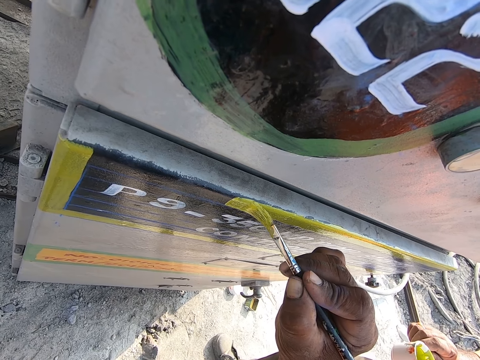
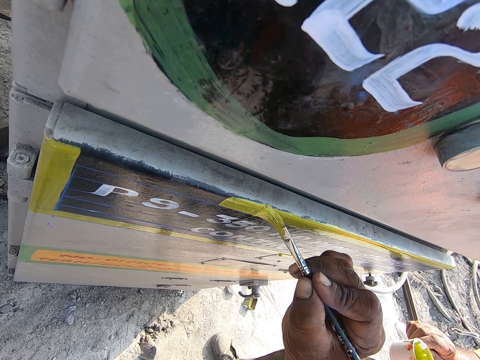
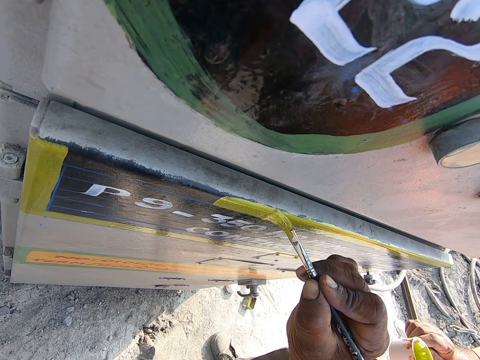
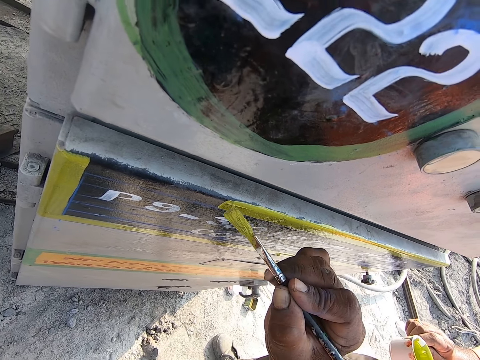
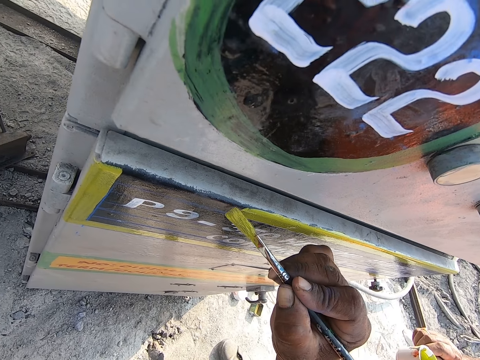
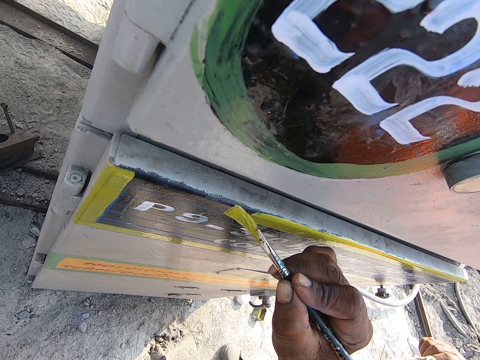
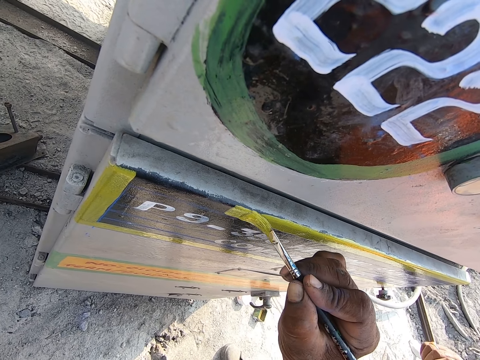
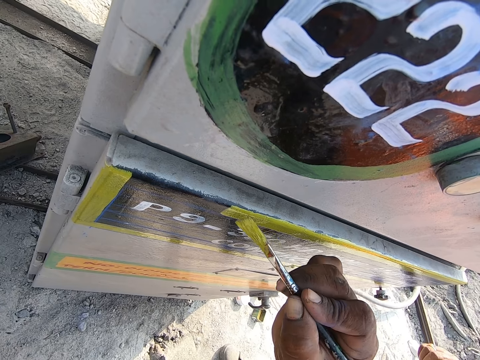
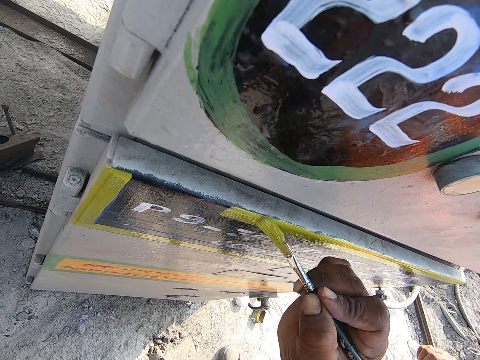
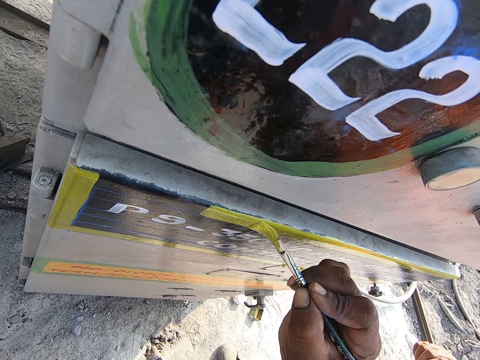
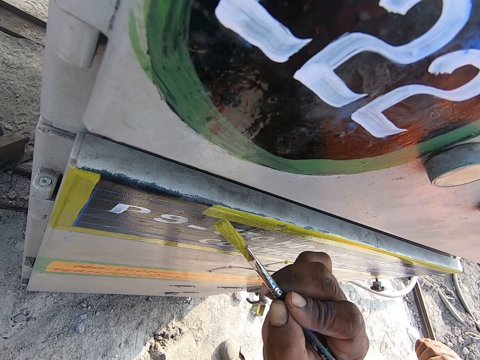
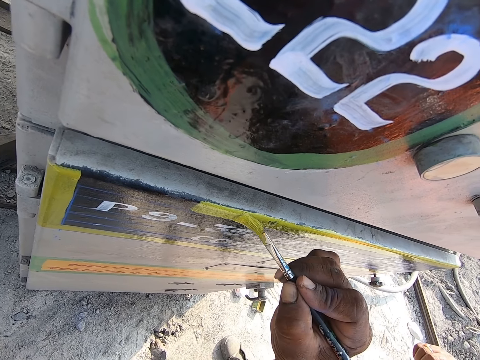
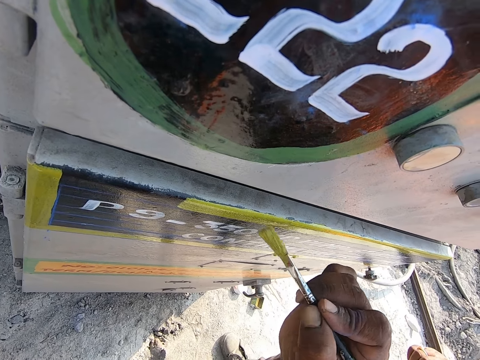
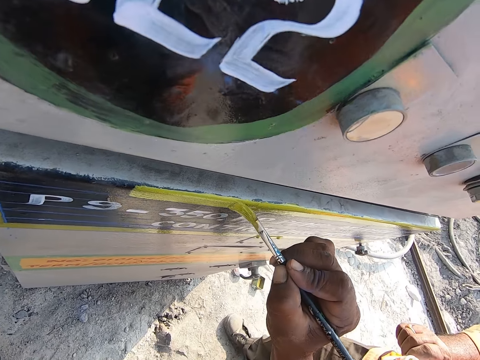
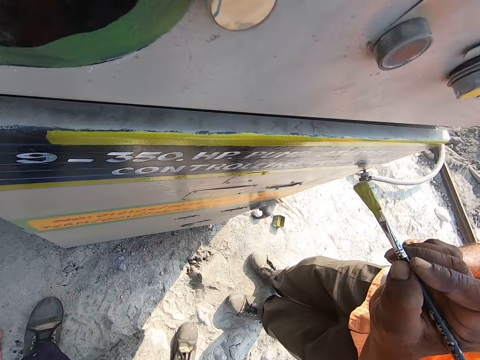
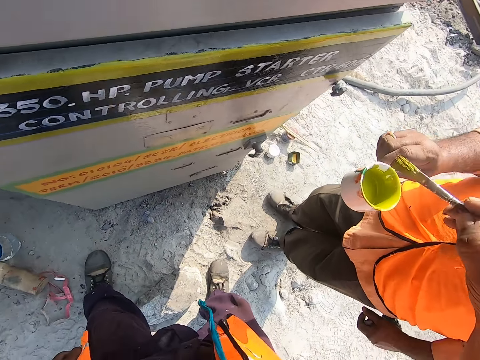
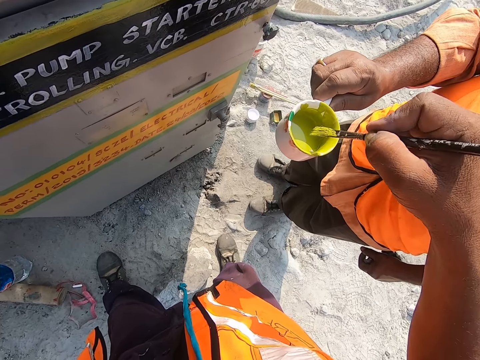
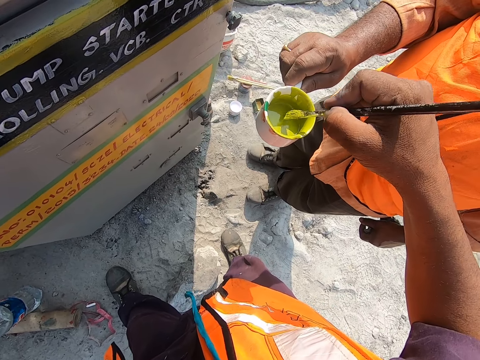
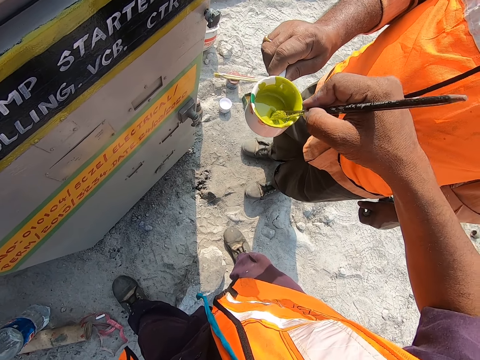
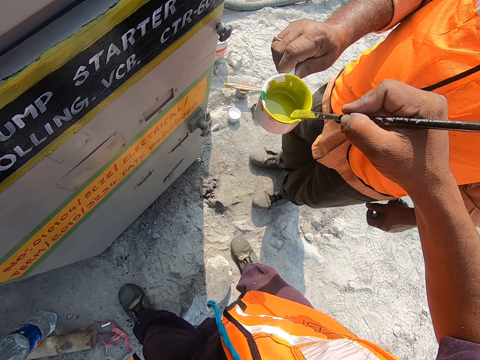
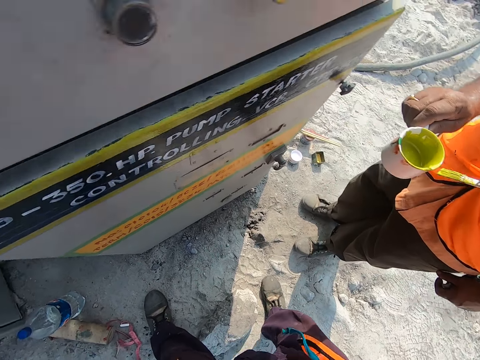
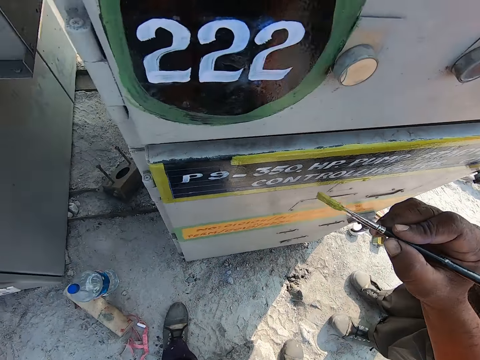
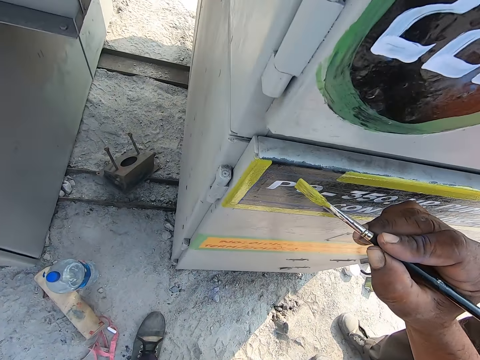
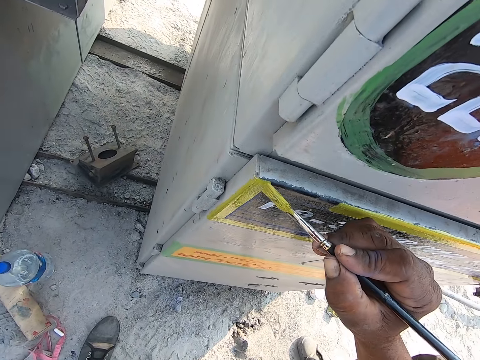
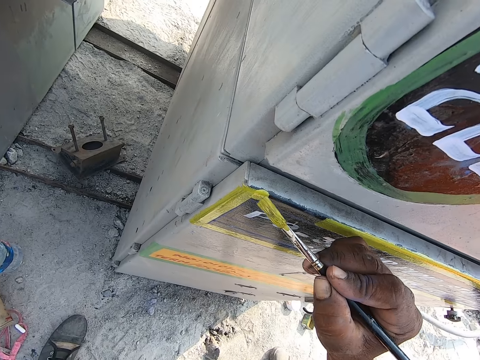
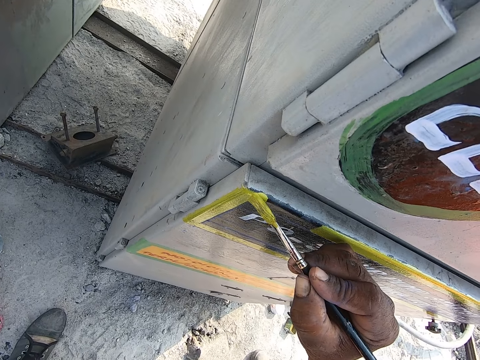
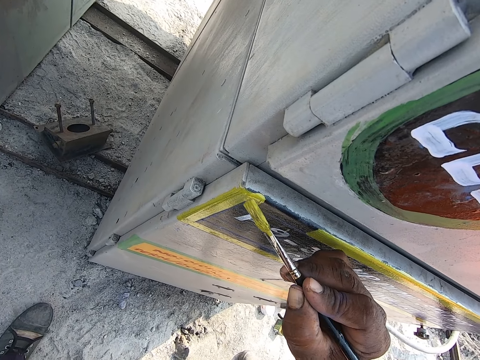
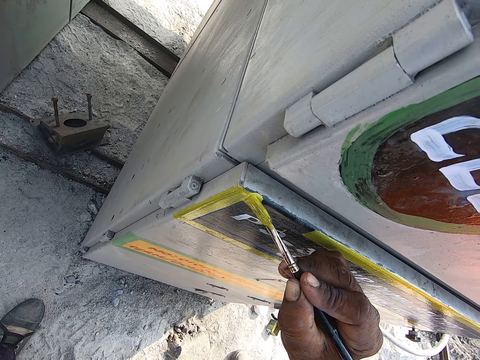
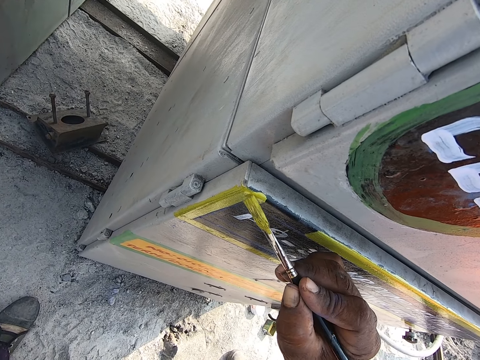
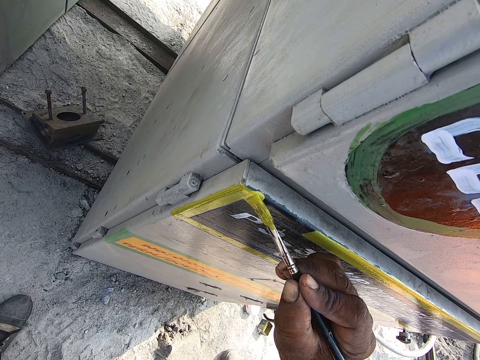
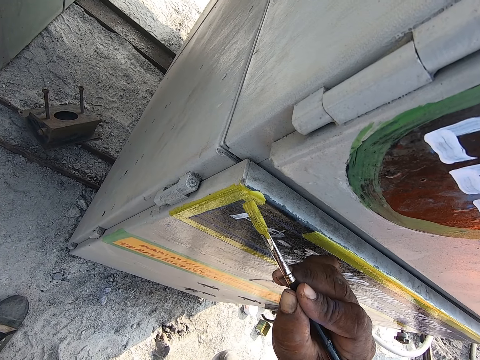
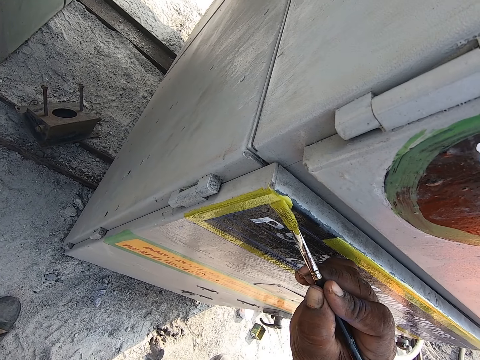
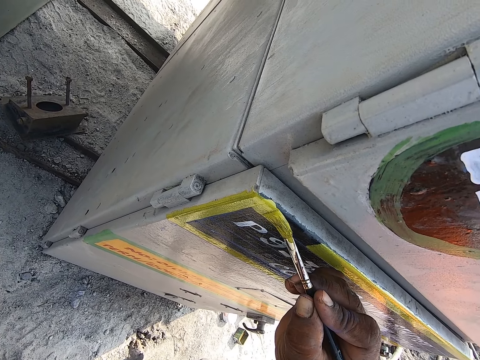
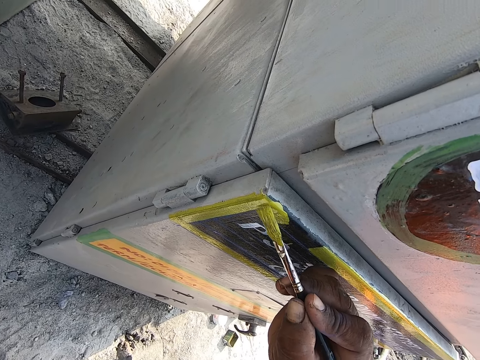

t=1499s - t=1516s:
The camera wearer picks the paint. They remove the paint brush from the container. They paint the metal with the paint brush.

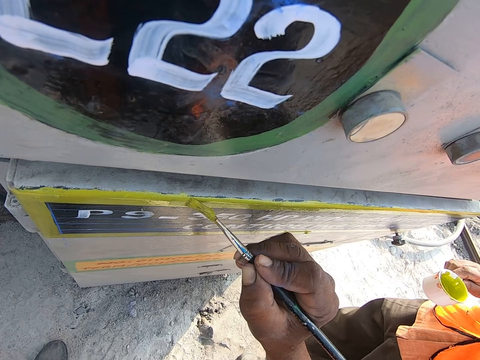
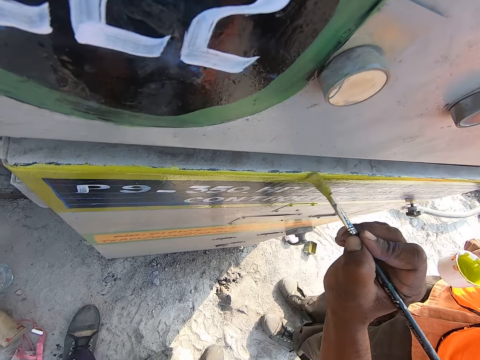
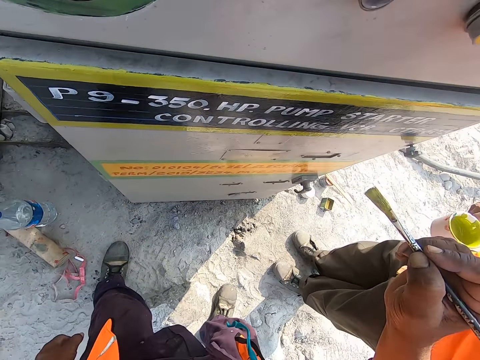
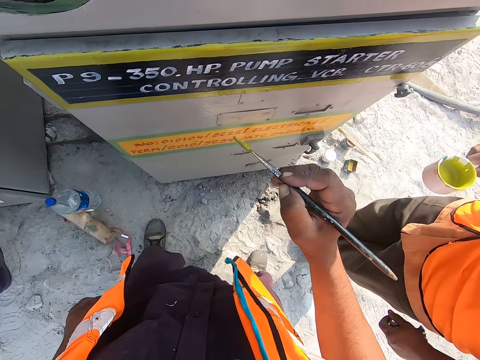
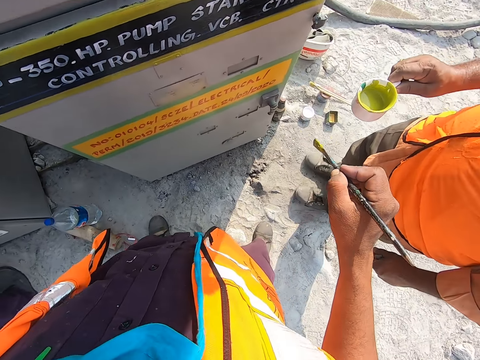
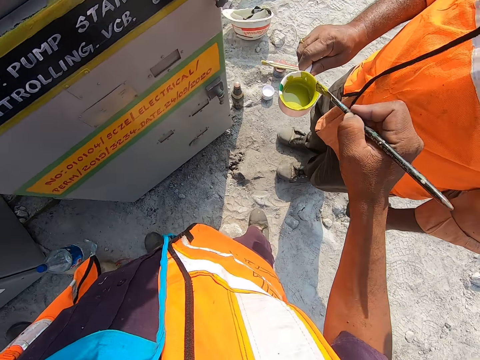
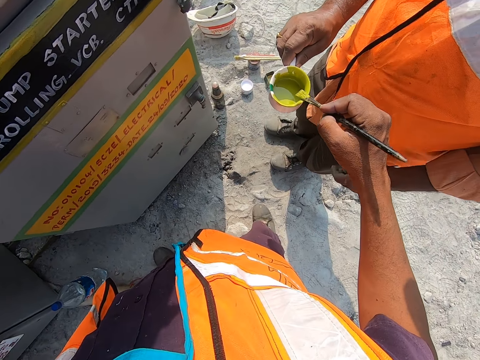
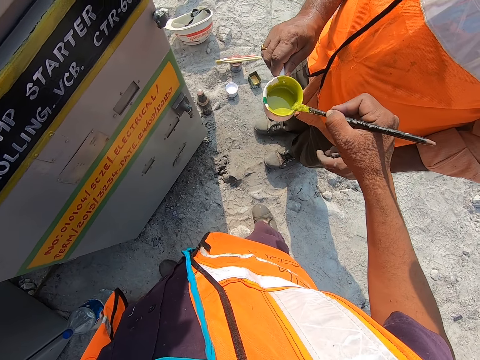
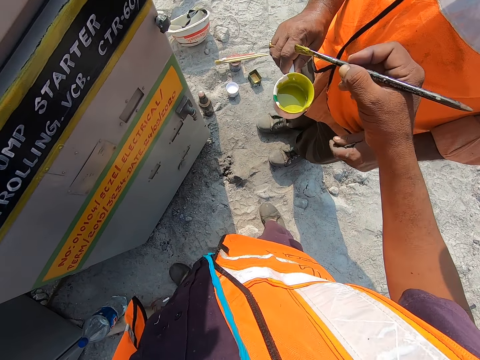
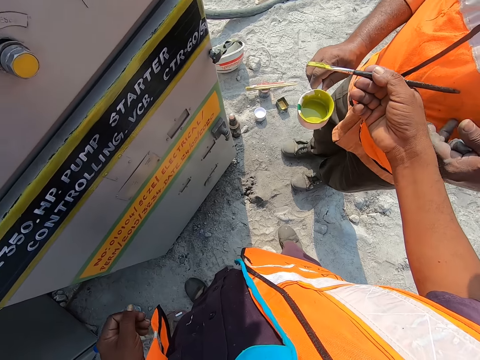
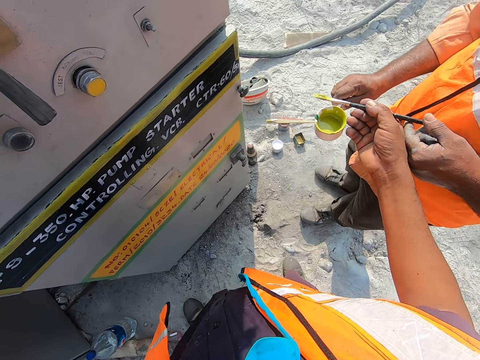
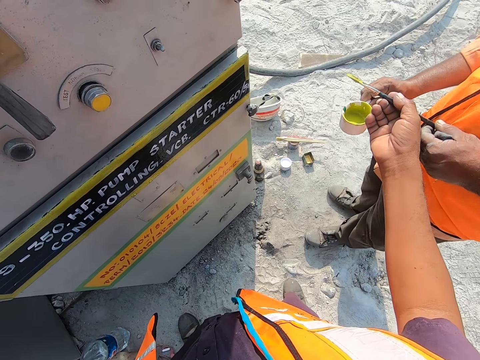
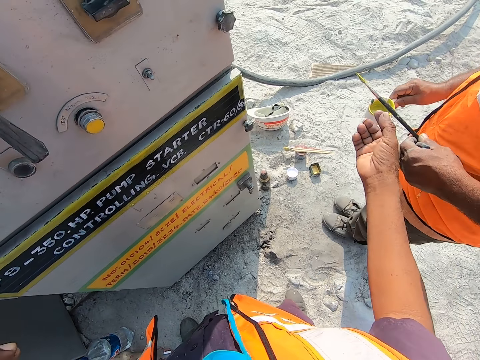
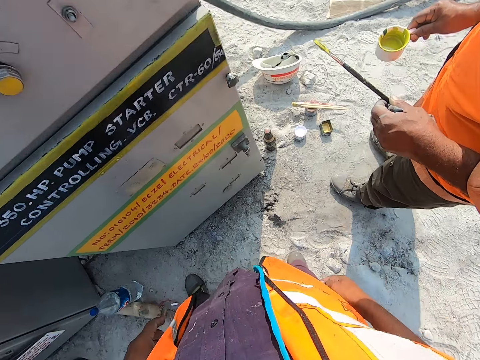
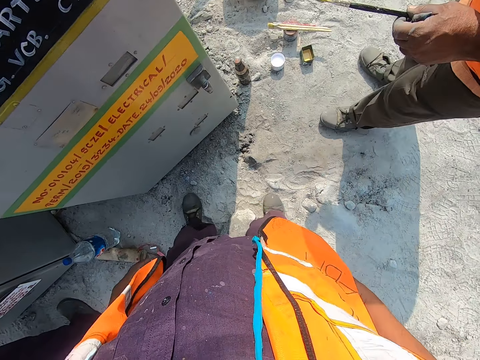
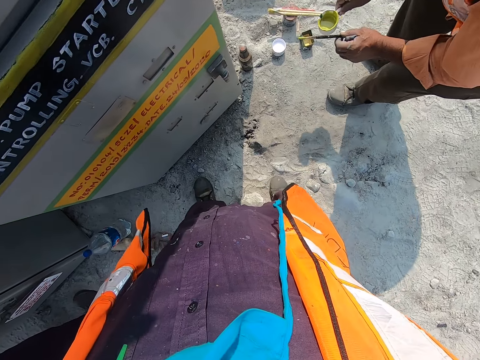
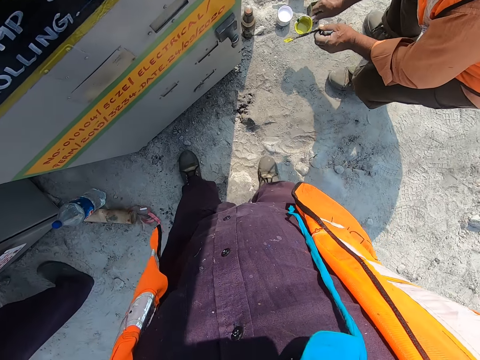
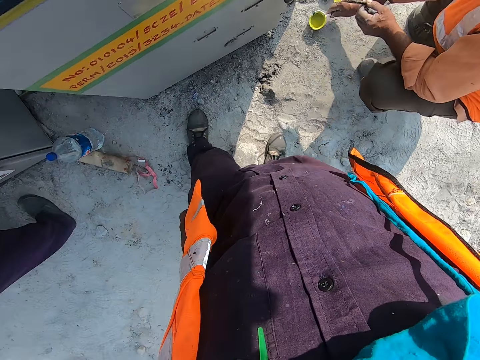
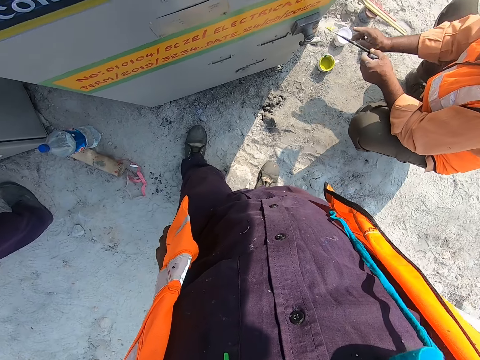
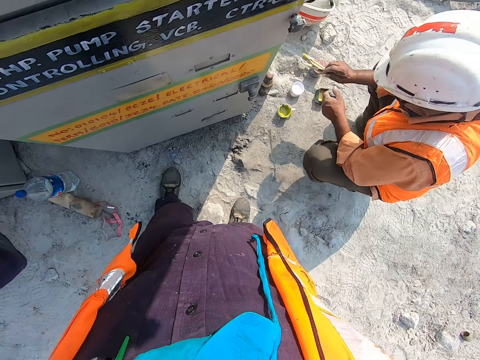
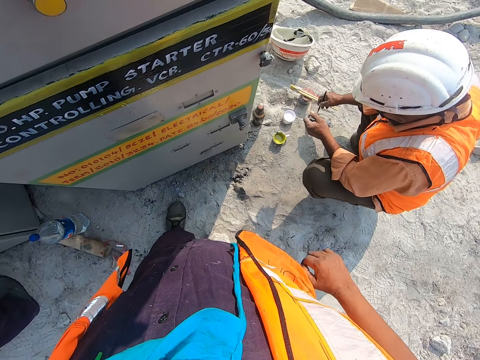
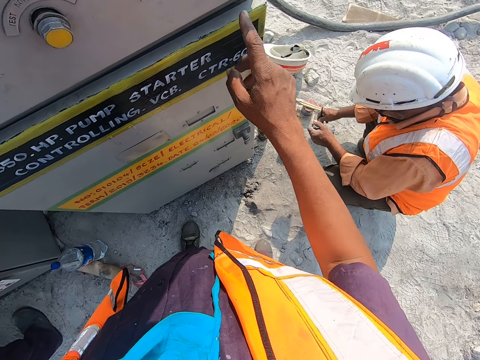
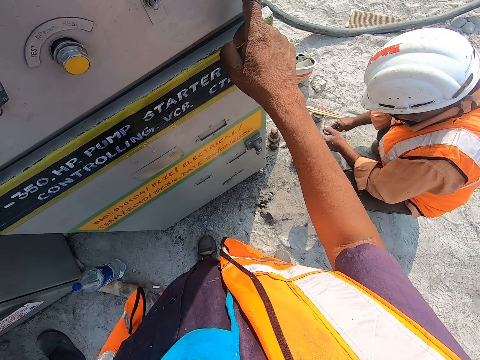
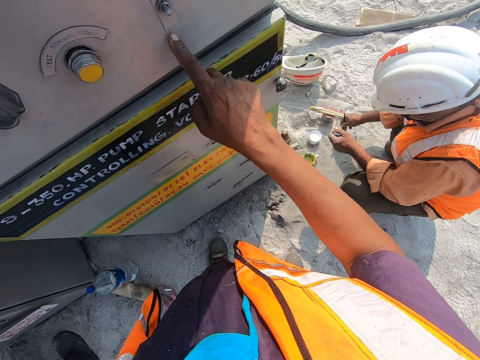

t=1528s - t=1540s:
The camera wearer cleans the paint brush on the container. They dip the paint brush in the paint. They give the paint brush to a man. They stop to paint. They rub the metal with the finger.
